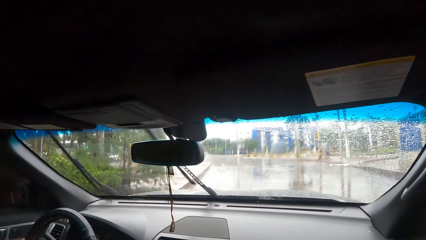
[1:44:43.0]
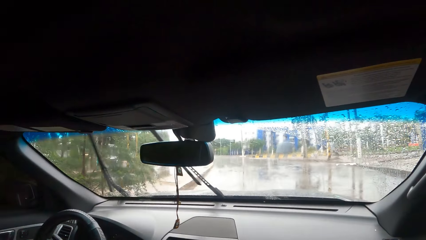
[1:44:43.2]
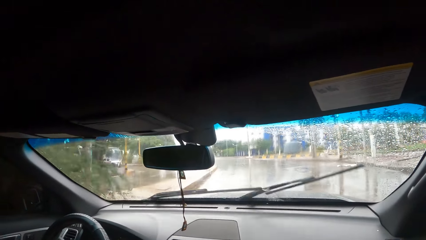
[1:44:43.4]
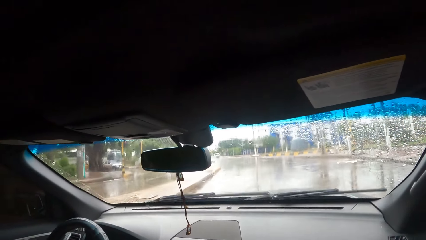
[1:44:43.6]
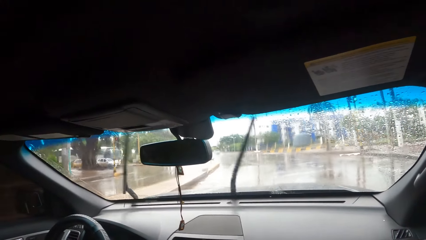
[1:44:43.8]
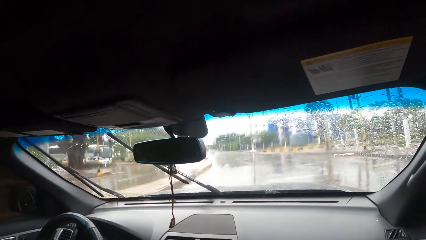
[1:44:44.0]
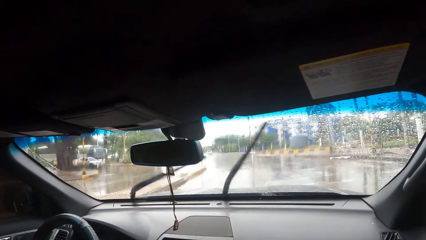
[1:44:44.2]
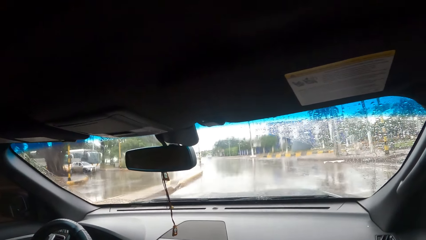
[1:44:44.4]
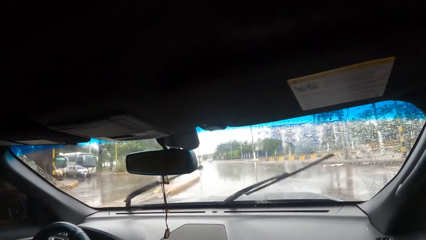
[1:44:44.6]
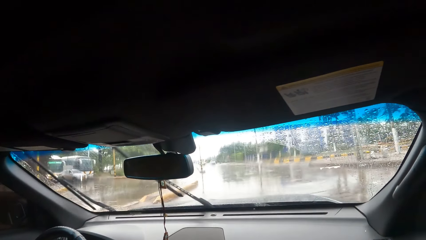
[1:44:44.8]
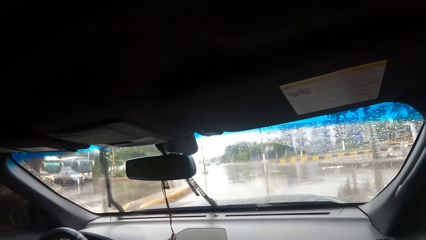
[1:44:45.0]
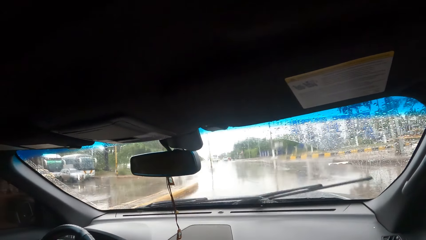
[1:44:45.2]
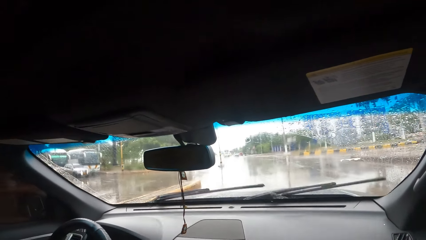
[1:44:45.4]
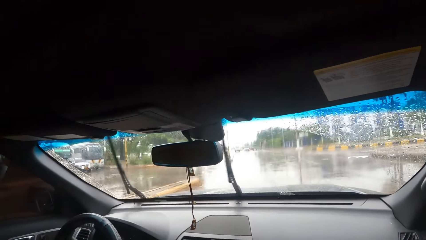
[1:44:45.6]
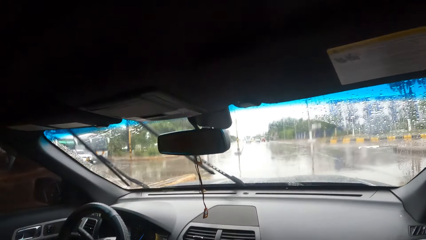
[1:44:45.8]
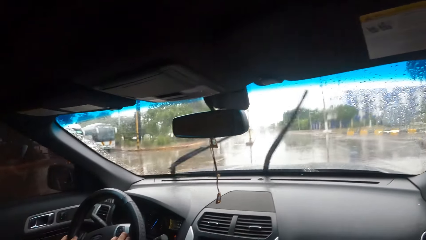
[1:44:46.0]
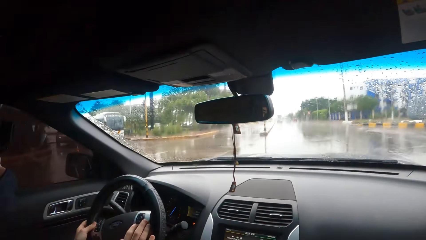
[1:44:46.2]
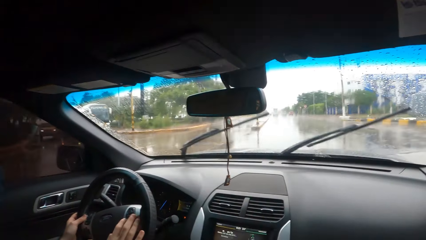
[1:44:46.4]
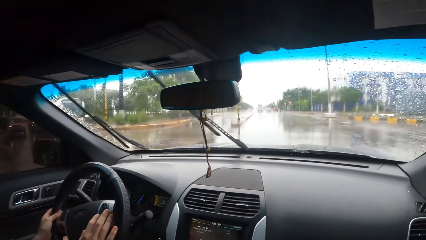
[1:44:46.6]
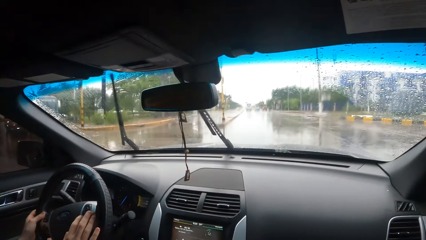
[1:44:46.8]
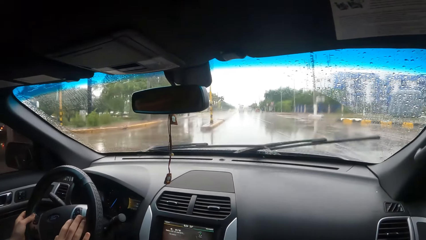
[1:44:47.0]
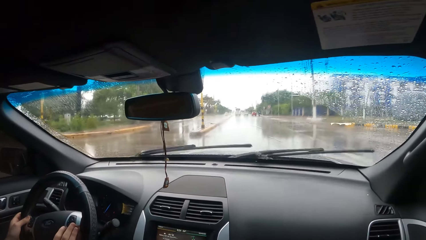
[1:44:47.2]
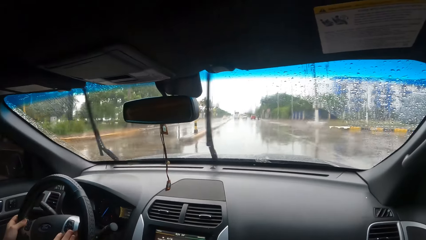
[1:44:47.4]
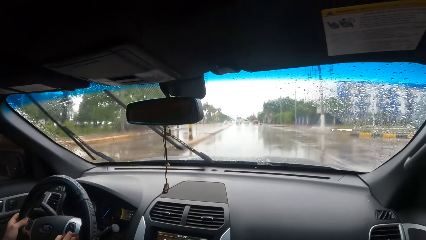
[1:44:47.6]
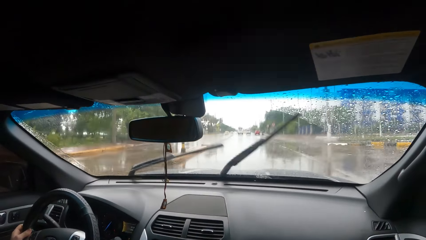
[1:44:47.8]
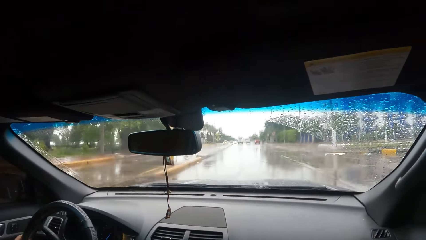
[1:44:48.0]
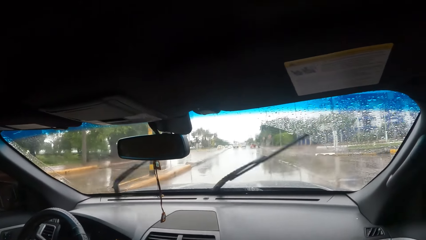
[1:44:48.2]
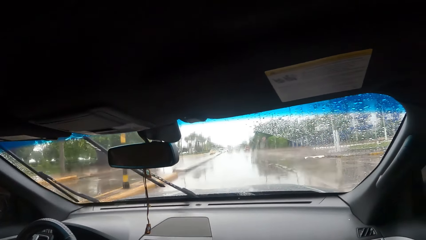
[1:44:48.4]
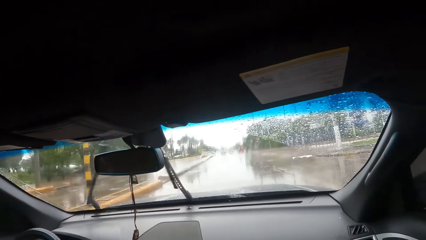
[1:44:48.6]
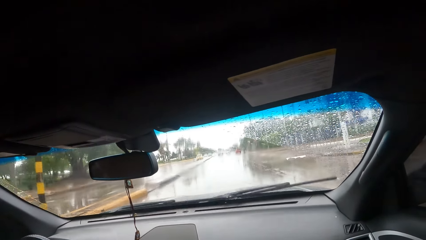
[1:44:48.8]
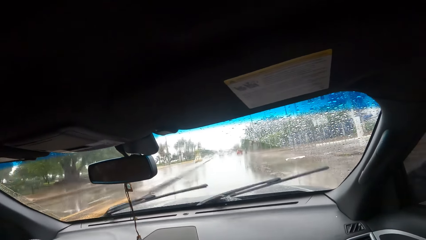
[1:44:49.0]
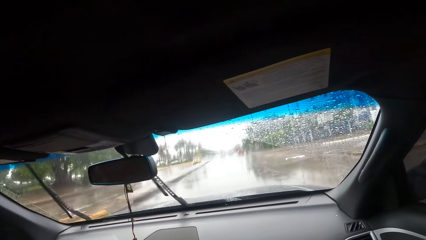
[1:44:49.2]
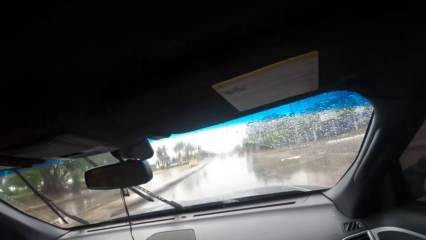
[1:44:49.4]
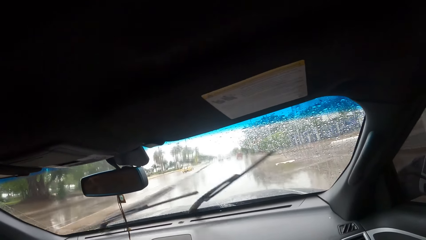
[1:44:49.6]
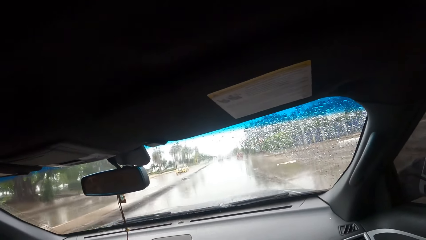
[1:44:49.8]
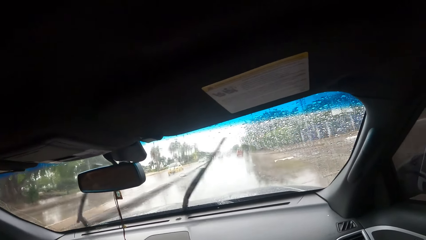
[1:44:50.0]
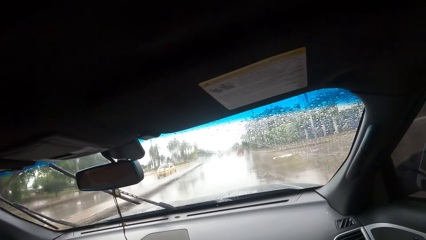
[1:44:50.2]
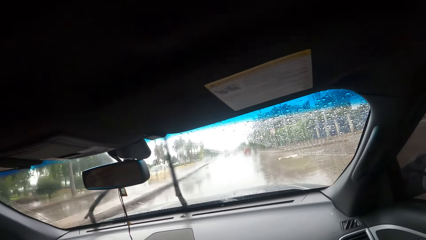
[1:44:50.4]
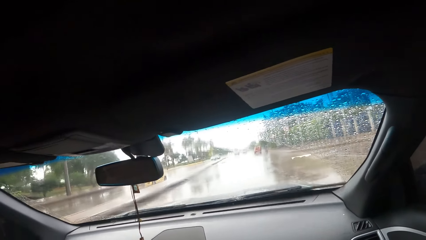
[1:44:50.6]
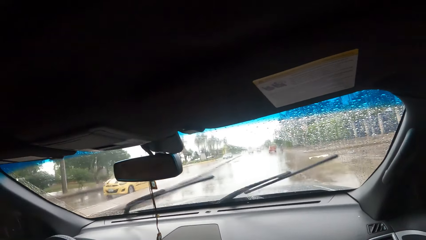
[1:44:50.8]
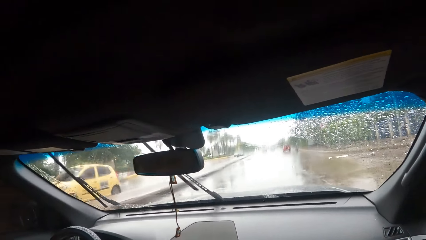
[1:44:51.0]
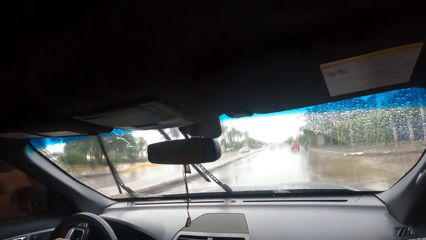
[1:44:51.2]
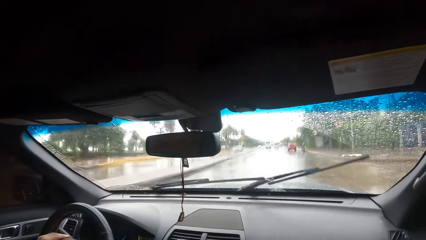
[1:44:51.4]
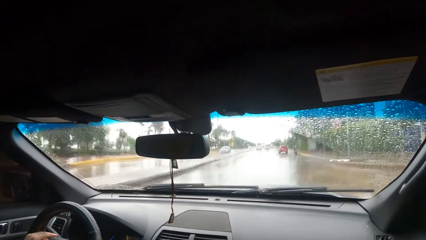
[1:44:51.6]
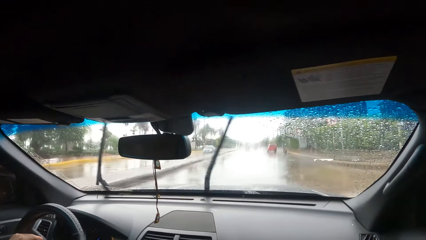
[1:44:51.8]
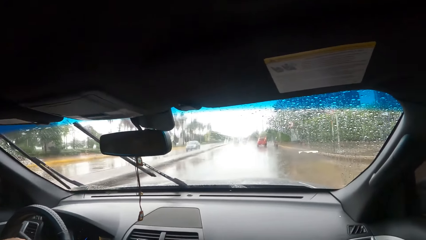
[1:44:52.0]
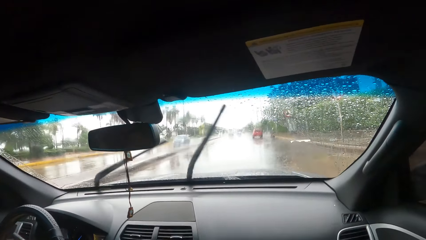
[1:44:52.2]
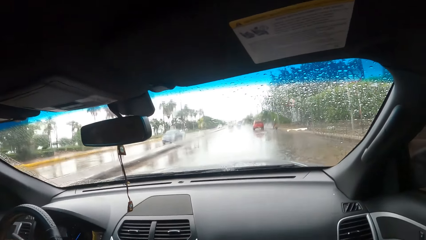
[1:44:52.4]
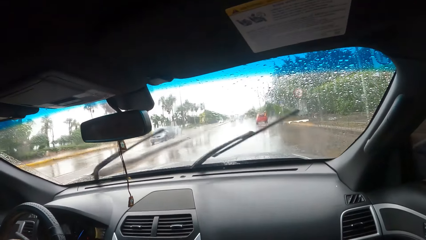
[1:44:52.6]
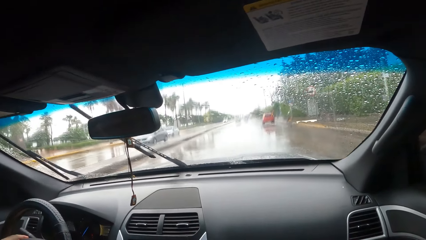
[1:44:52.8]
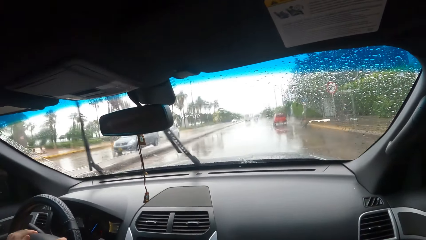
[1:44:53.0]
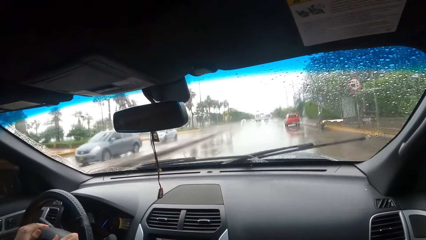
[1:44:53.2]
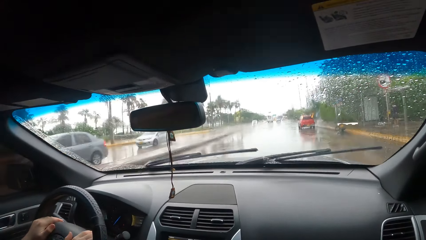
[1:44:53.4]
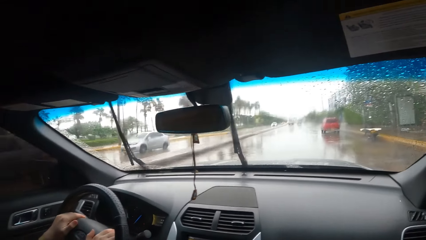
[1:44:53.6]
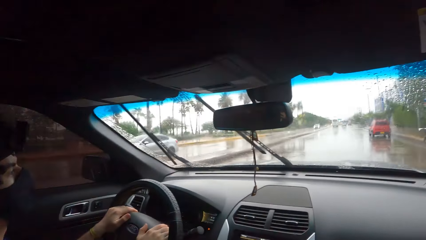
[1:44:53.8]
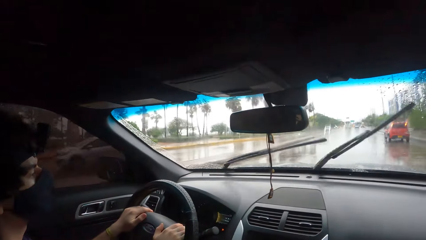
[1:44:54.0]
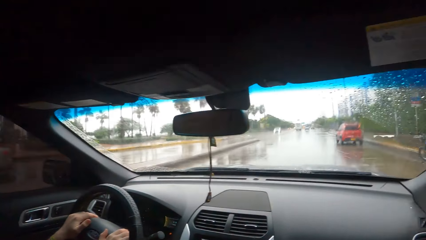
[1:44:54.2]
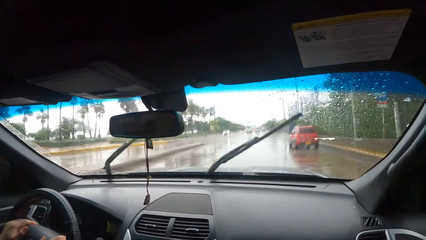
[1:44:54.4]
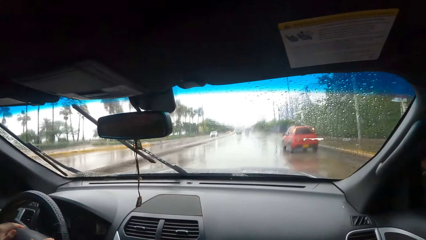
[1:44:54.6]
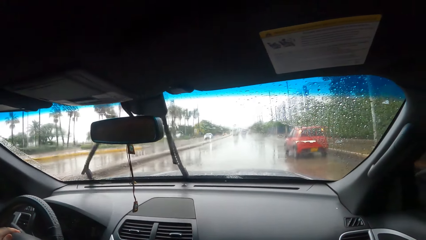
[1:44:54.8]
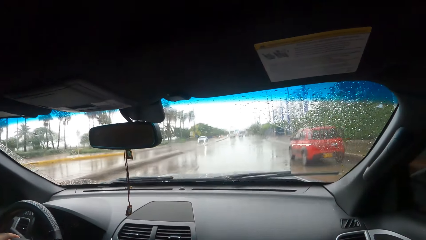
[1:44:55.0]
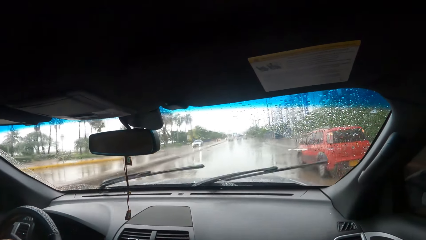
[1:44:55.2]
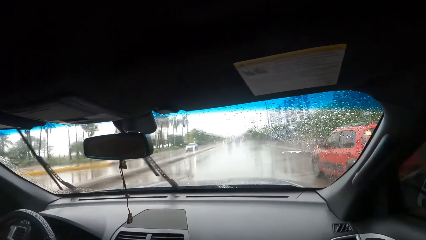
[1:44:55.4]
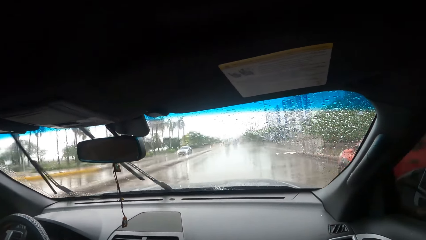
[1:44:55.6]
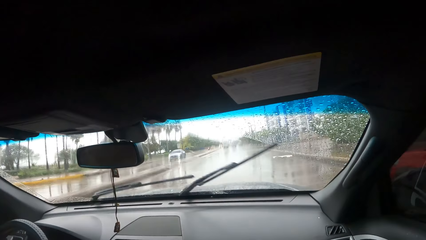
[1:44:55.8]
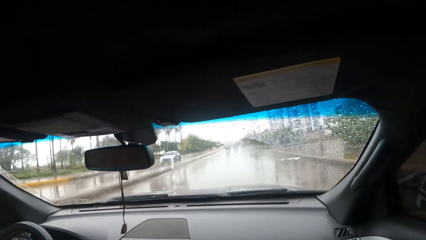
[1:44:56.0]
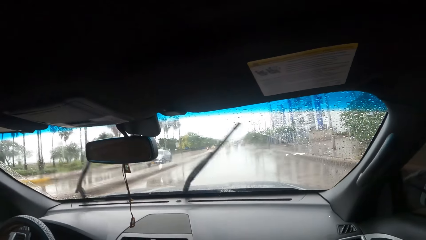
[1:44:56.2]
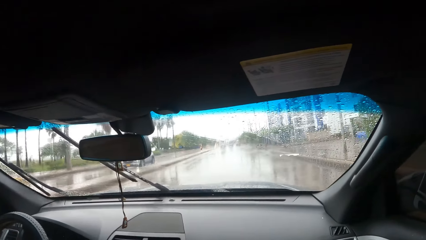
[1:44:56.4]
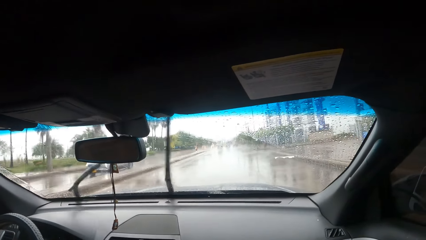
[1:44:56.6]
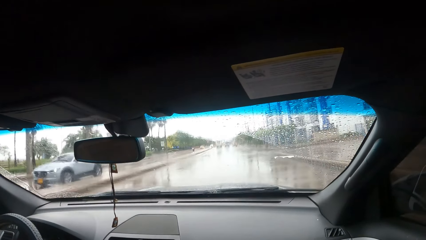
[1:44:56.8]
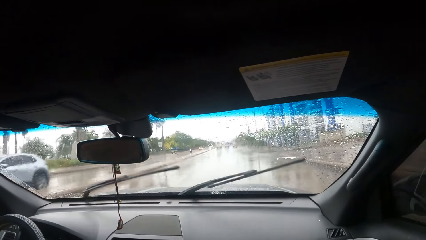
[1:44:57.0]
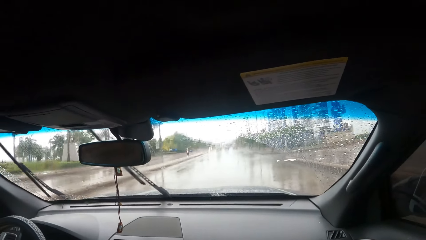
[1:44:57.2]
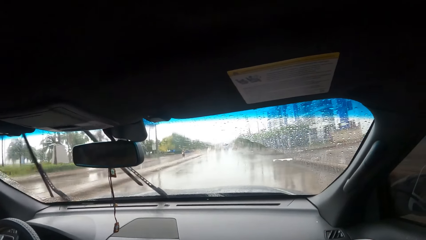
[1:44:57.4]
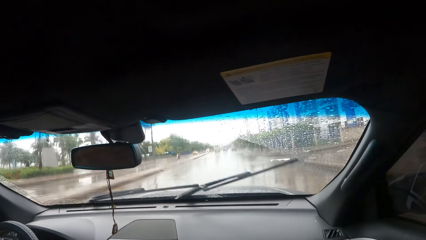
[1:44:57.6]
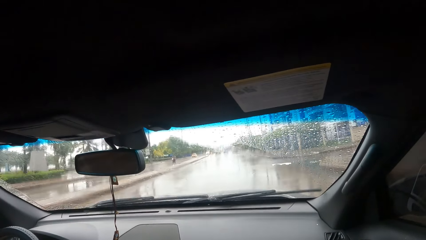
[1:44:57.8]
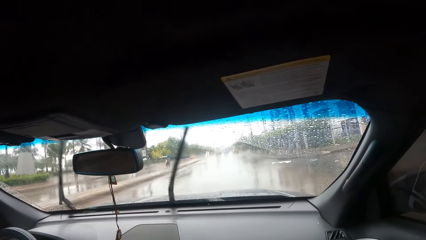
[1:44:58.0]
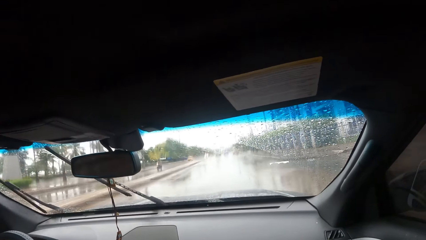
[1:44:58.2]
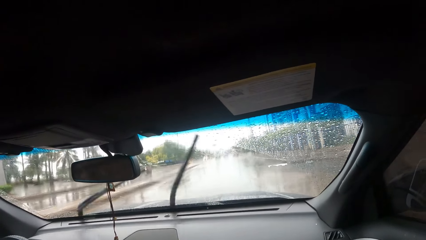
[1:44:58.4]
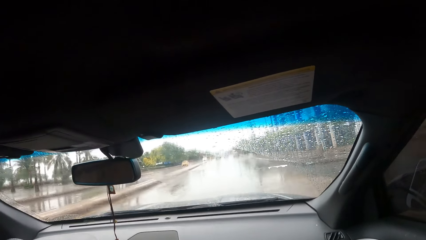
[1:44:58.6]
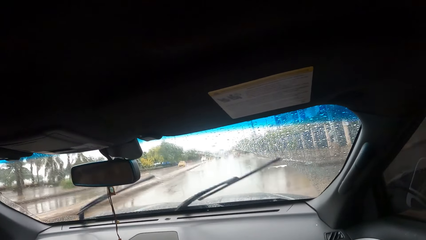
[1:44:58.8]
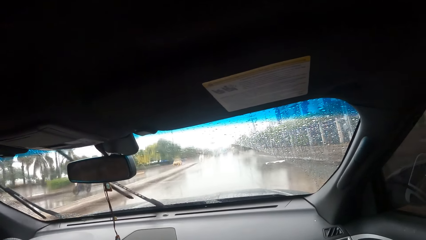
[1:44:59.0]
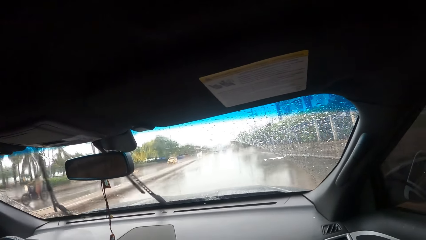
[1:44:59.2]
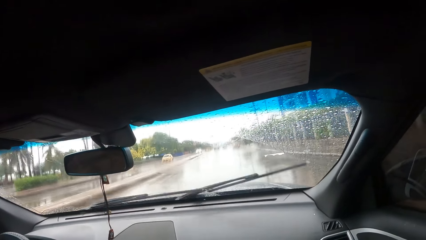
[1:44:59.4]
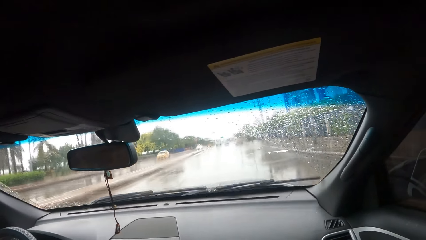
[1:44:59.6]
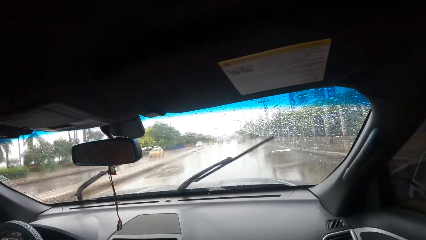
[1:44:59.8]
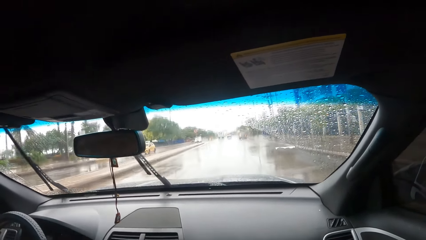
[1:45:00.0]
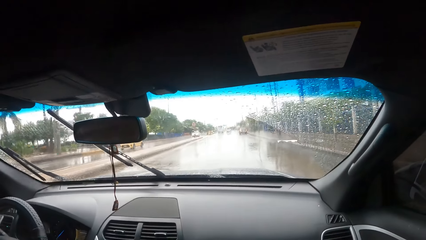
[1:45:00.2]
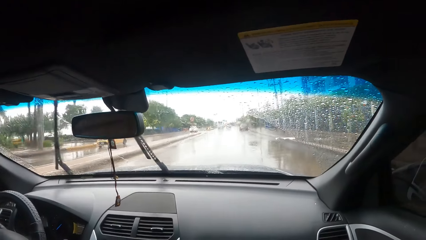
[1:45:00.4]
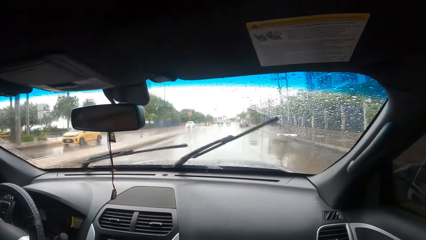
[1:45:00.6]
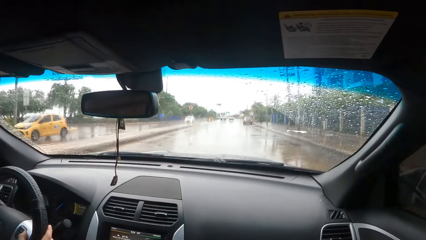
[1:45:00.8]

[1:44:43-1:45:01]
The camera wearer looks through the window. A man drives the car. The camera wearer looks through the window.
